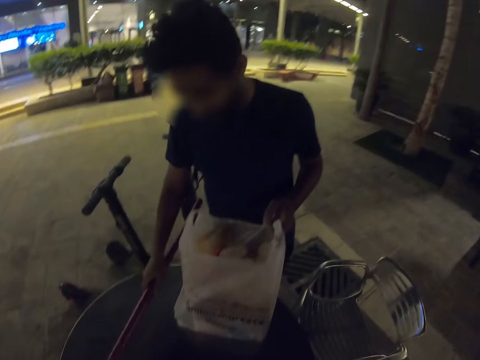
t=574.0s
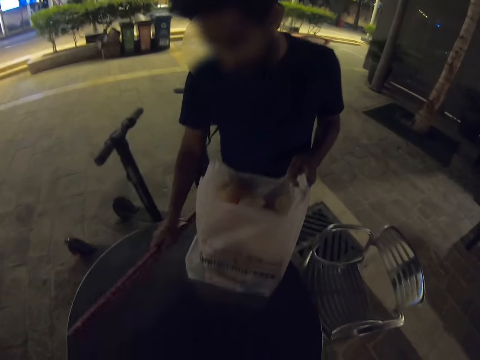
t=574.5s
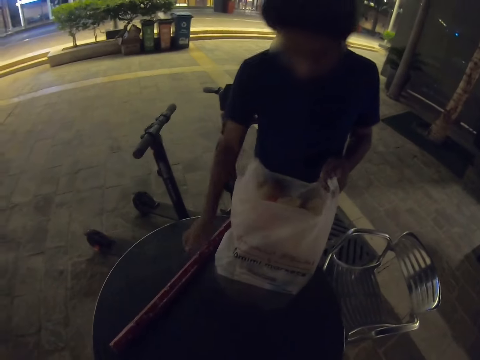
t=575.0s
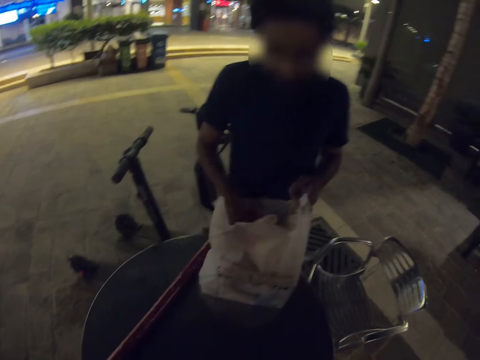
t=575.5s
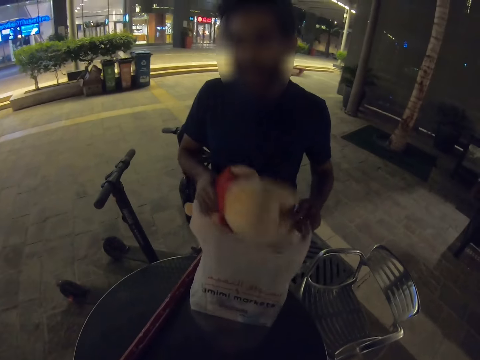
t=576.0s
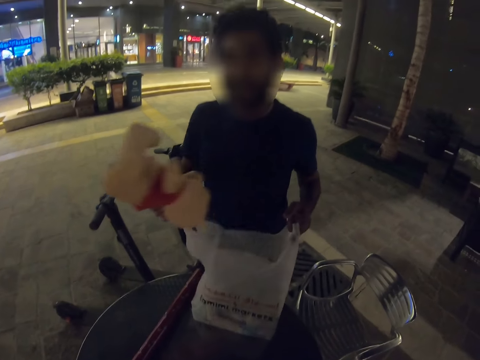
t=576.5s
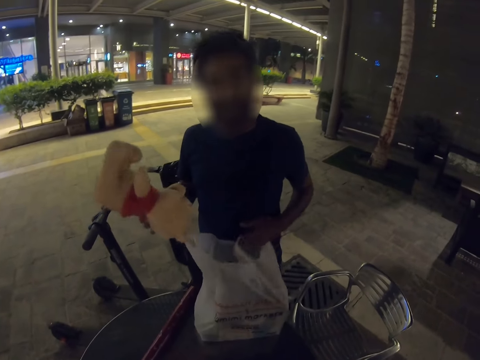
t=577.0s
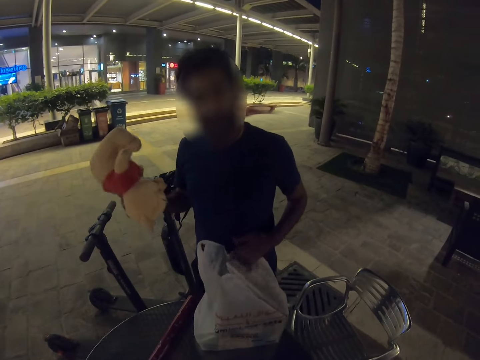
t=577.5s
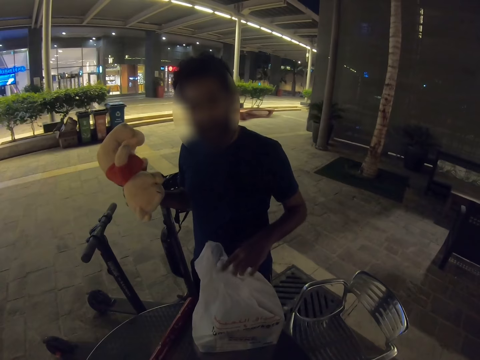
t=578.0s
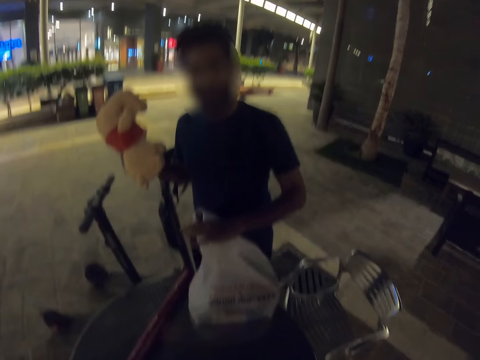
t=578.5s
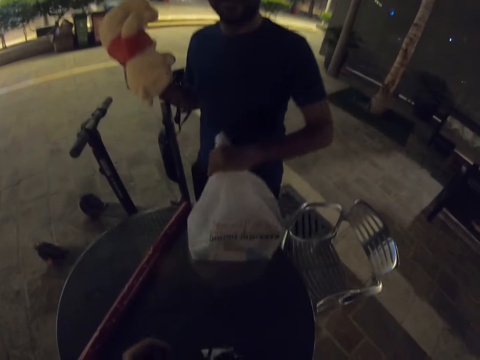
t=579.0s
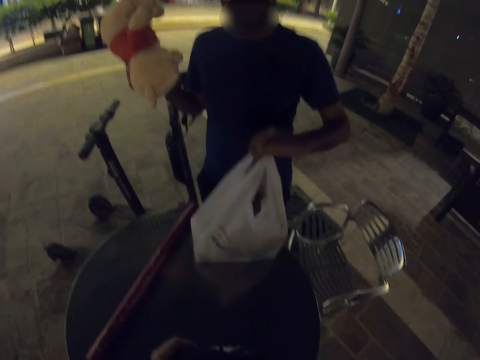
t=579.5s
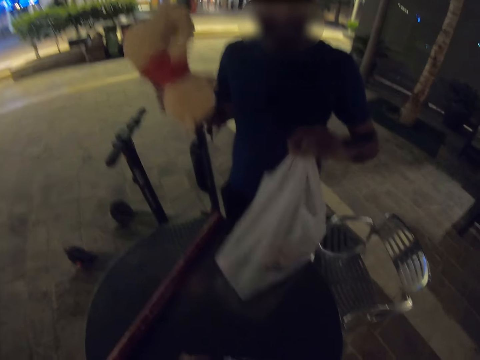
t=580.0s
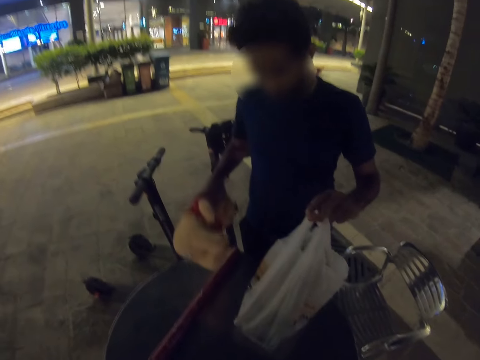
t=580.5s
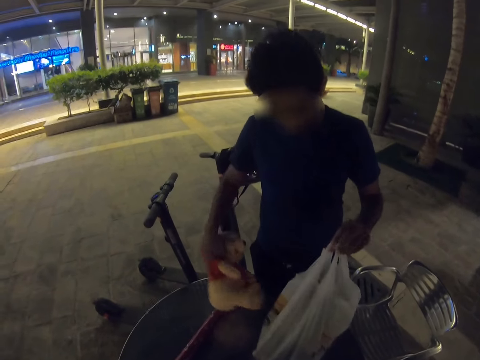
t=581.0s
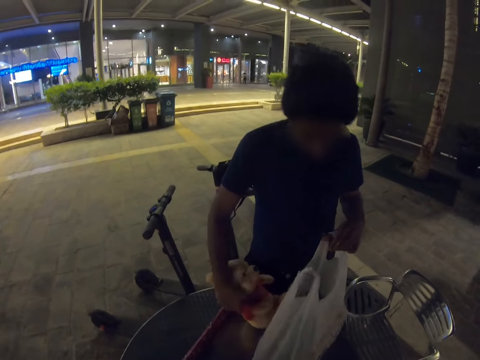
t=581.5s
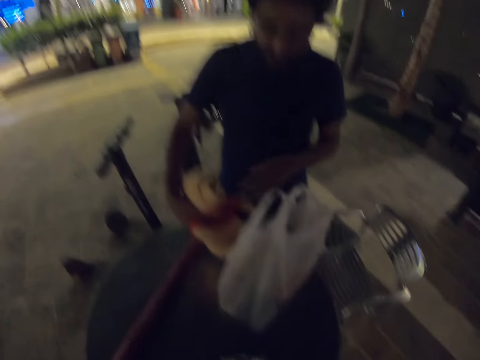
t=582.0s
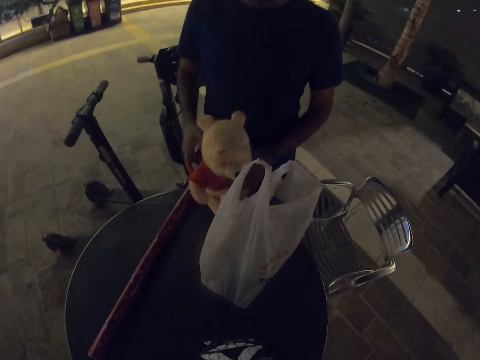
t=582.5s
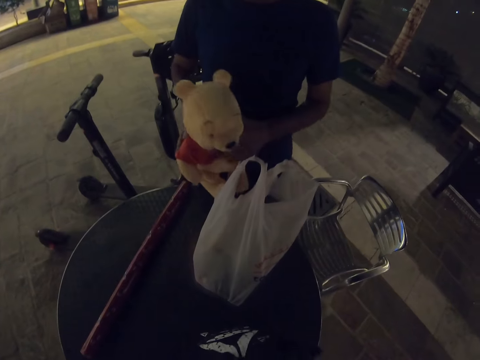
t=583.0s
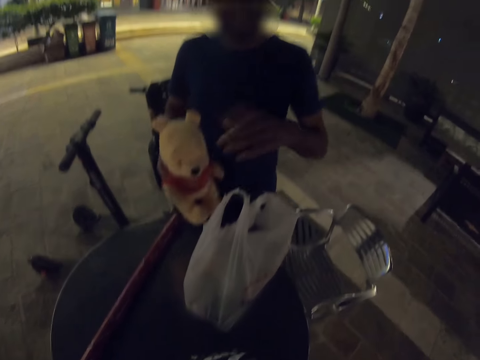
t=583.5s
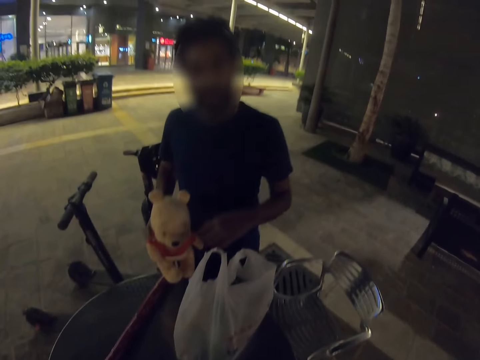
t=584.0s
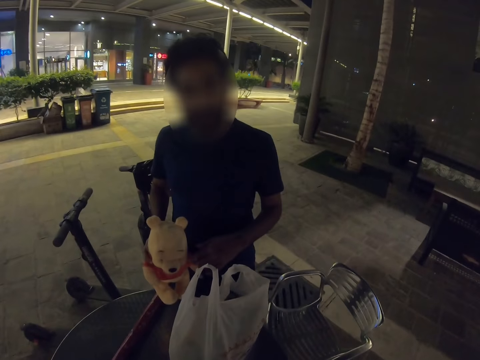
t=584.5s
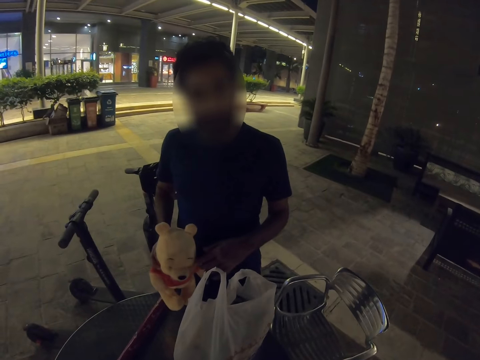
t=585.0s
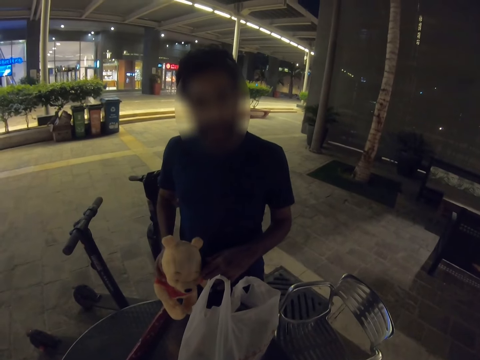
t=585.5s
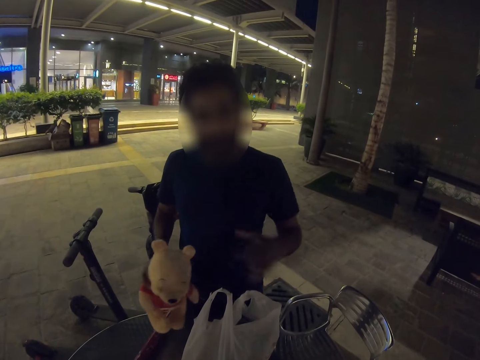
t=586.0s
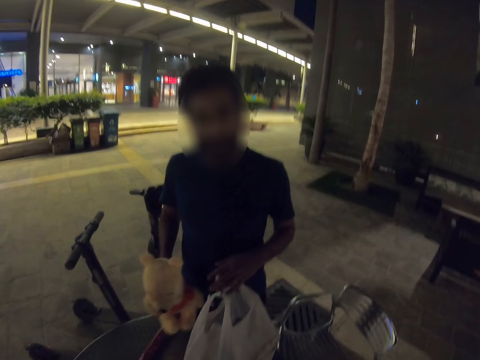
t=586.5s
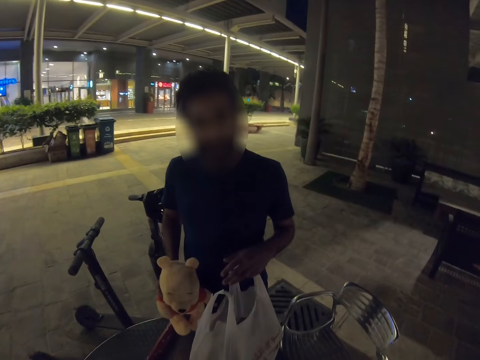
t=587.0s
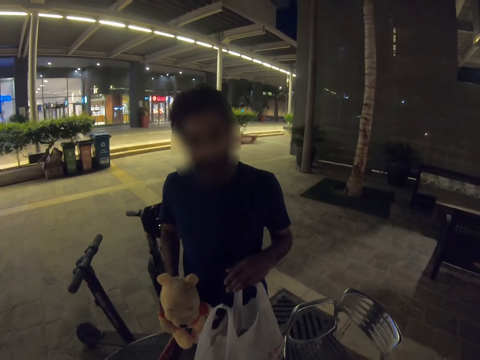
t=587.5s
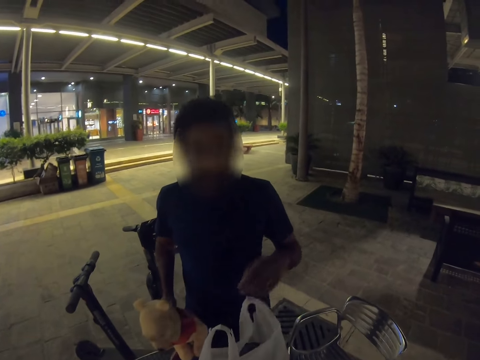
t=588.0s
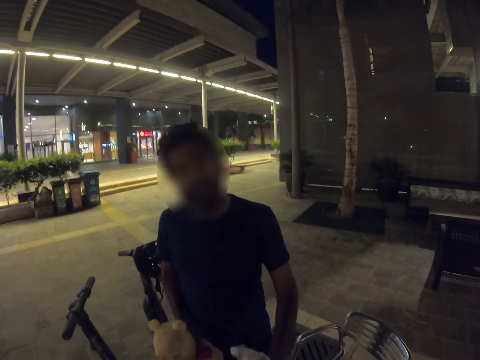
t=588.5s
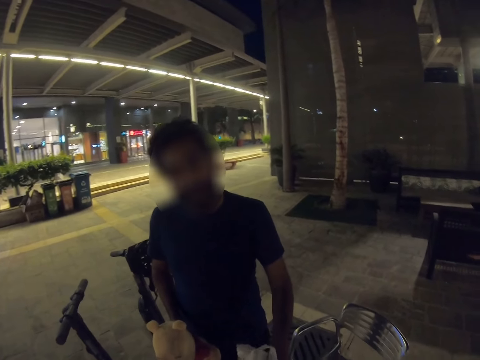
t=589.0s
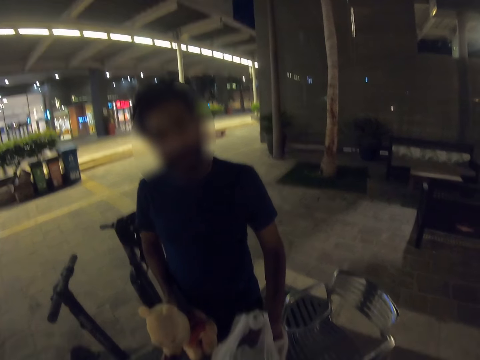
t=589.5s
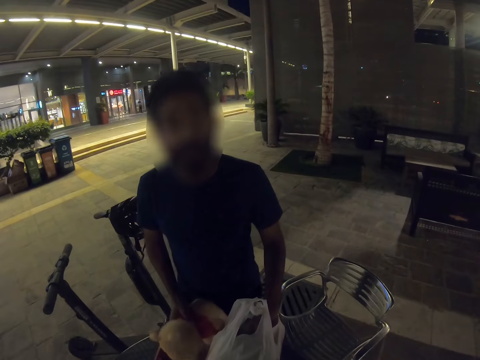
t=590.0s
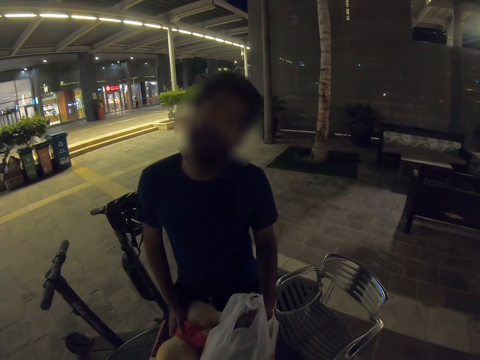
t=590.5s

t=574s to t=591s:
The man puts the gift wrap on the table. The man picks up a doll from the polythene paper. The man folds the shopping bag and holds the doll with both hands. The man points at the camera wearer. The man speaks with the camera wearer and swings his hands. The man puts his hands in the paper and searches the shopping bag.

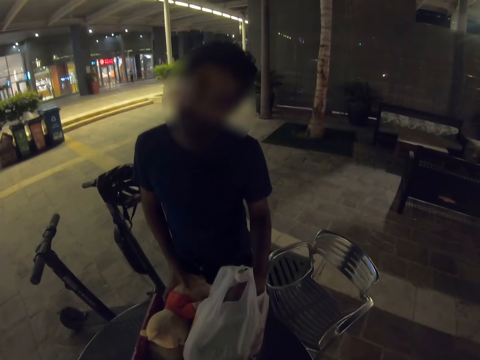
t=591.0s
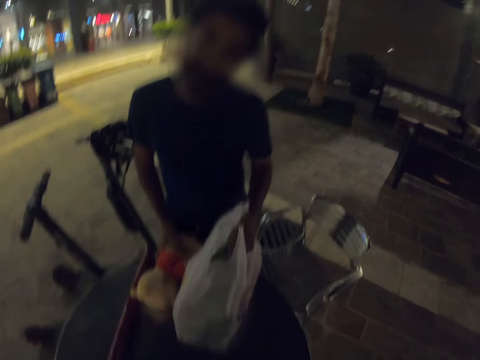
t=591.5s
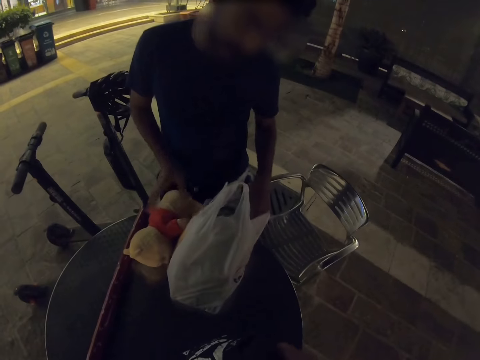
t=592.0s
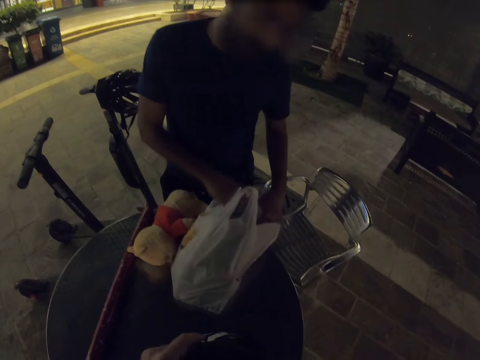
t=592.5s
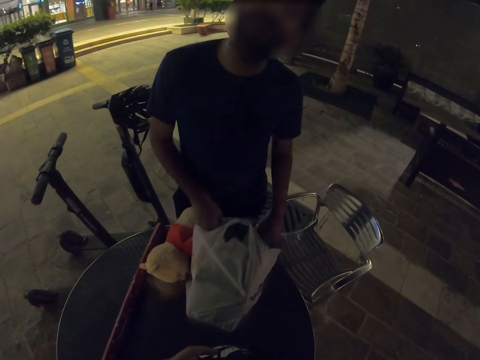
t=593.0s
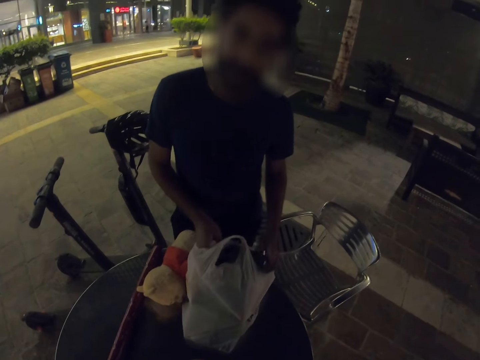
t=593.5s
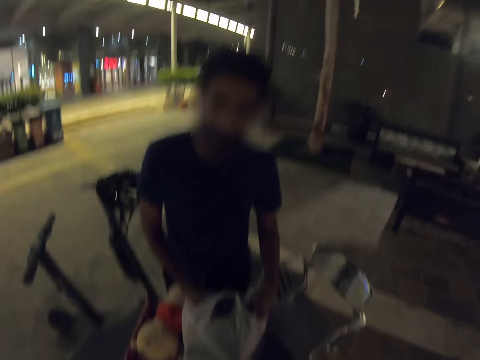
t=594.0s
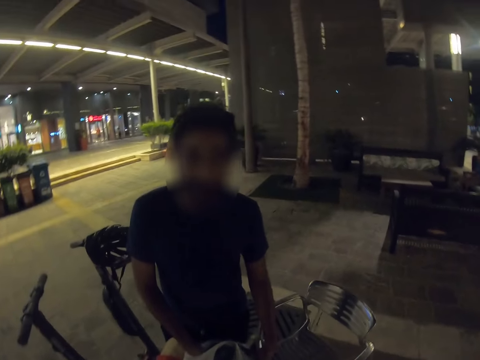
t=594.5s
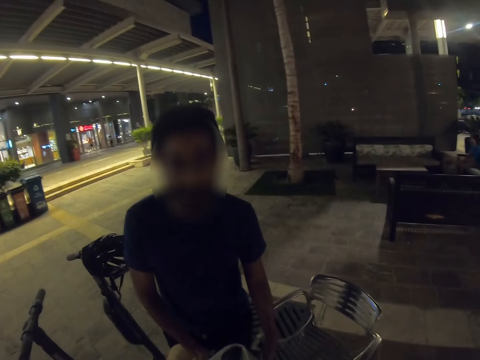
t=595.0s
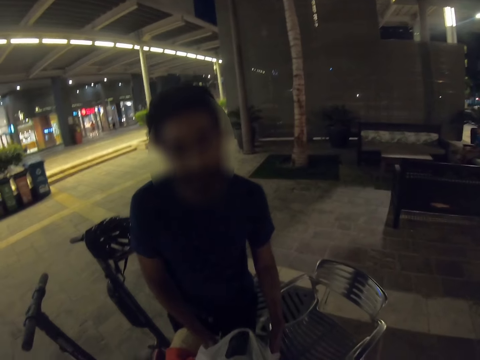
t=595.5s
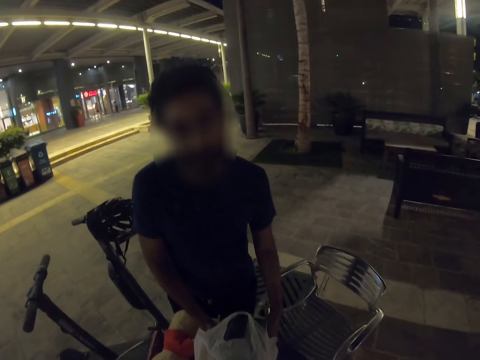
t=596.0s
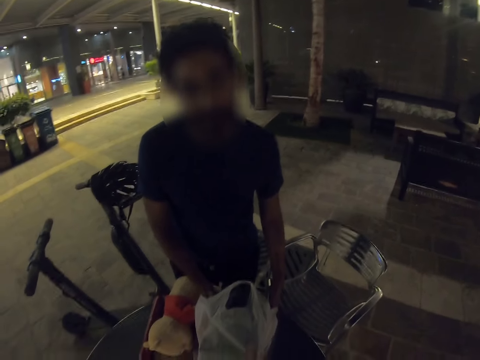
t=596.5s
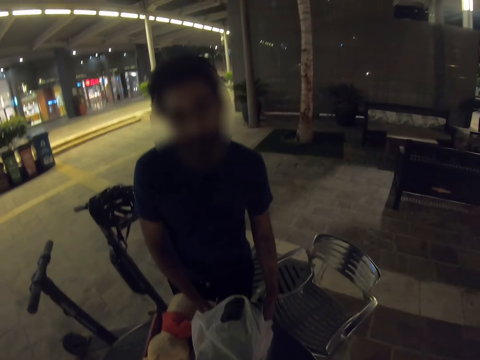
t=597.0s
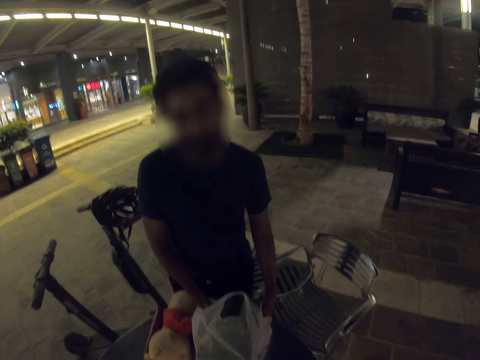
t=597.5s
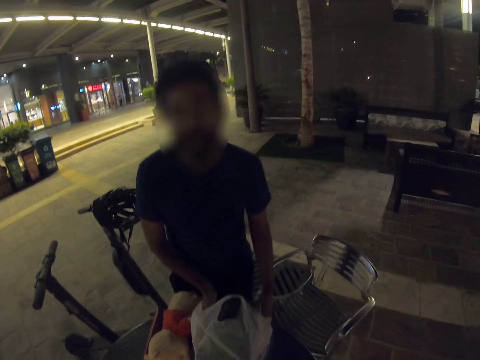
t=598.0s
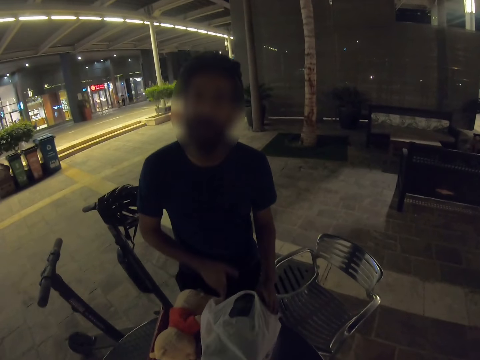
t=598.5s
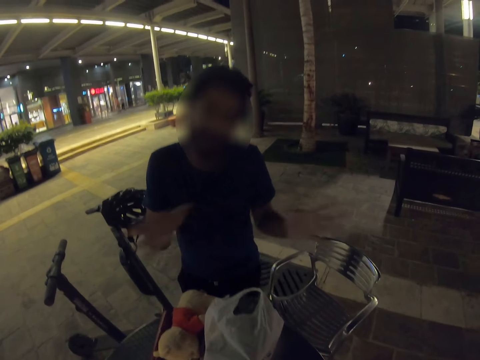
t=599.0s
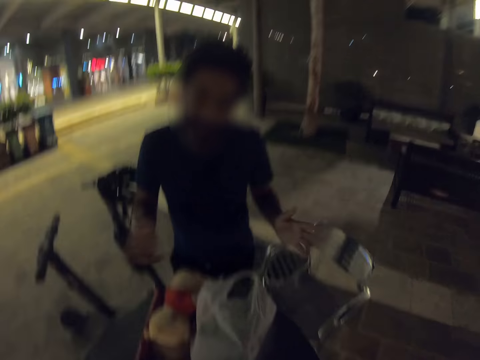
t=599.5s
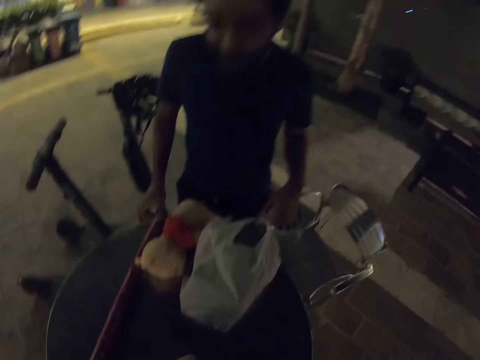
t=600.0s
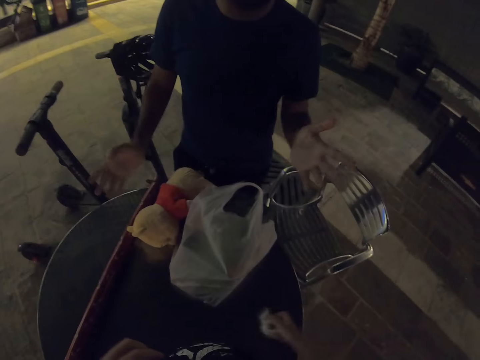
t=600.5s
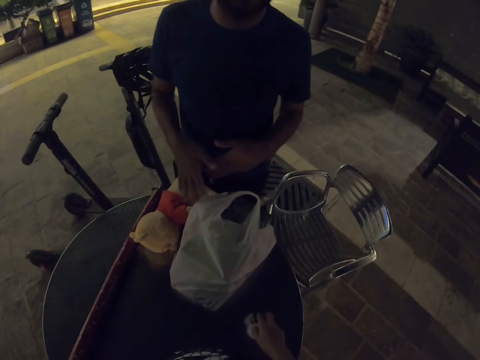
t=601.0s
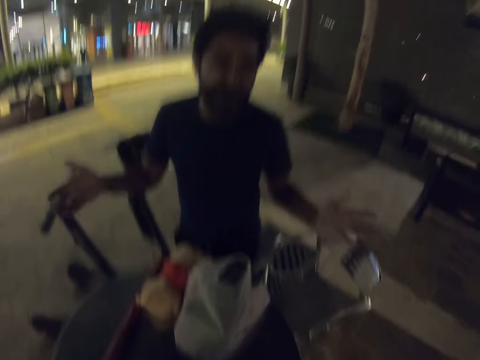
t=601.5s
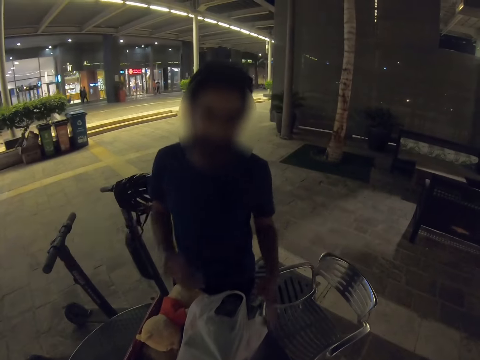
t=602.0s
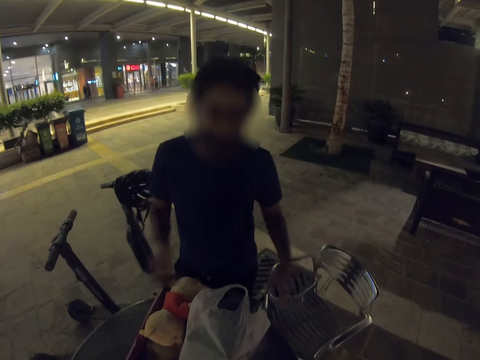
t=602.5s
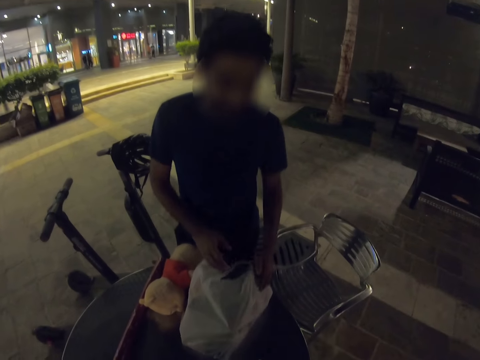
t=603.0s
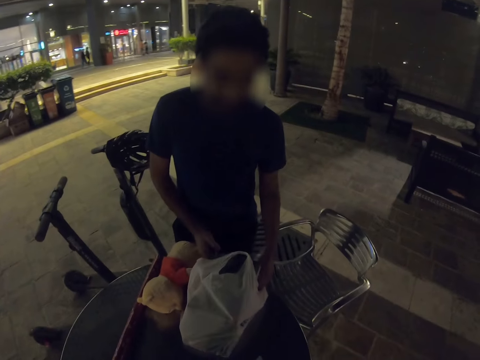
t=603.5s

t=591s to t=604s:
The man nods his head and speaks with the camera wearer. The man searches the shopping bag and puts his hands in the polythene bag. The camera wearer looks around. The man speaks with the camera wearer and swings his hands. The camera wearer points on the table. Another man swings his hand.
